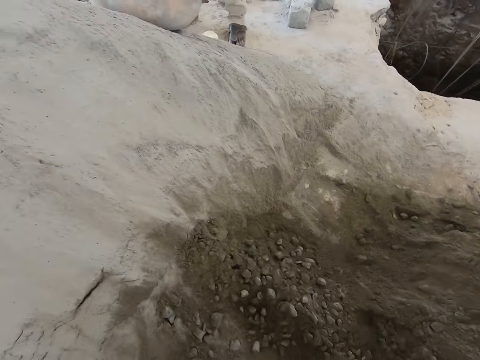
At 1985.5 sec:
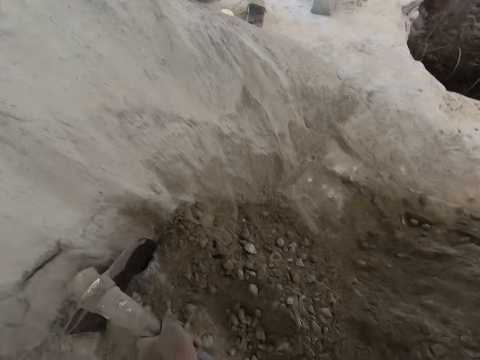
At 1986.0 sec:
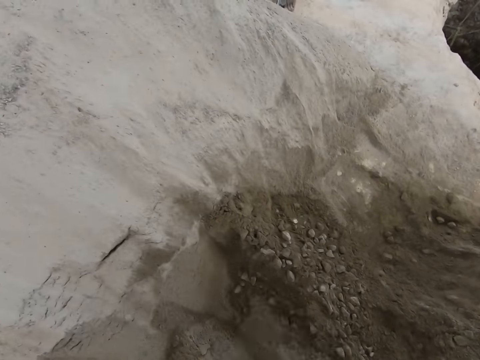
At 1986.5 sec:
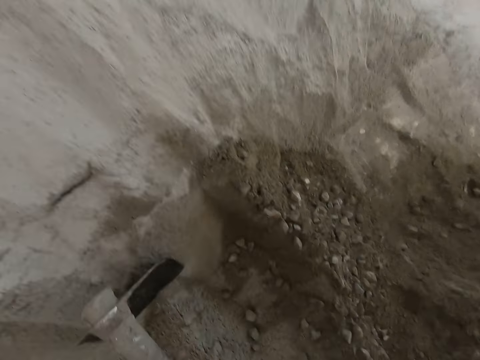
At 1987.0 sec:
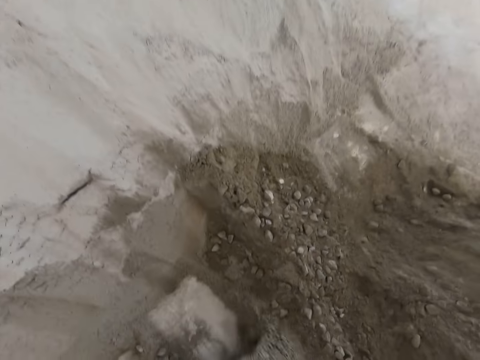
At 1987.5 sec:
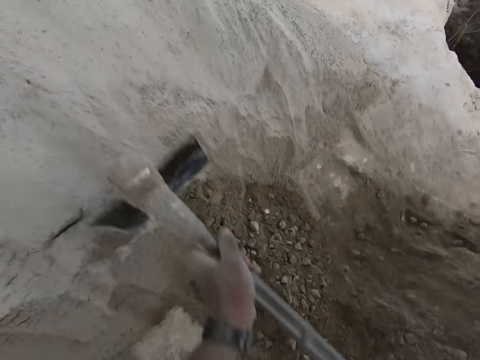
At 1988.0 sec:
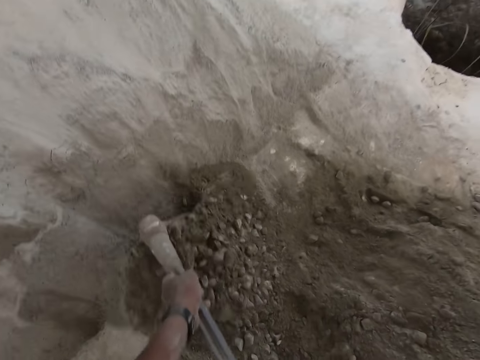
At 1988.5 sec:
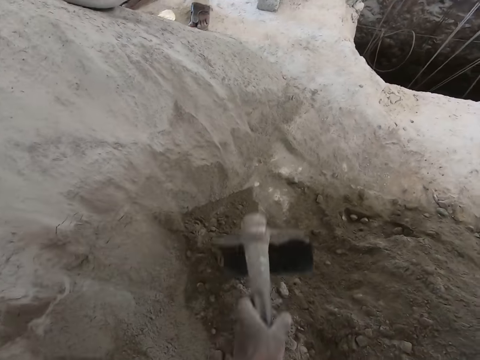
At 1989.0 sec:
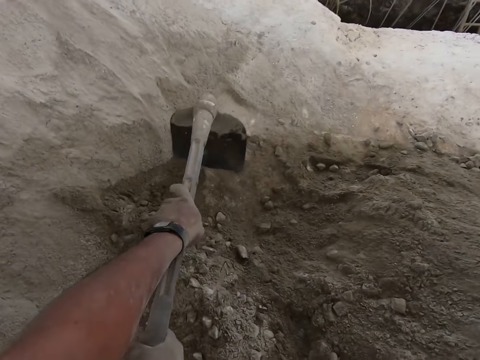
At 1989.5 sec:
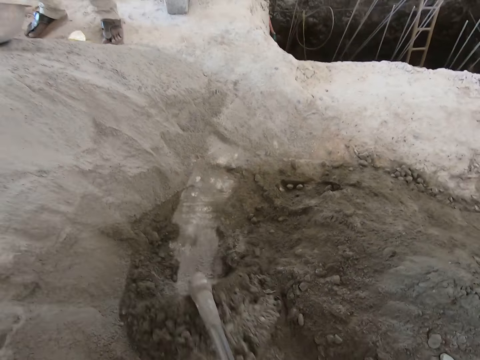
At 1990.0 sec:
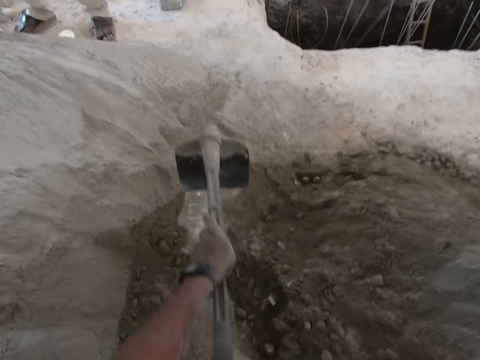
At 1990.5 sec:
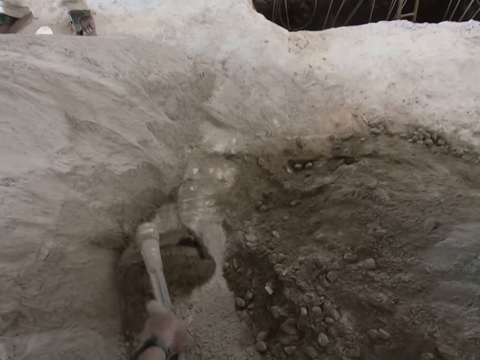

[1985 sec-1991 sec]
The camera wearer digs sand with the shovel in both hands.

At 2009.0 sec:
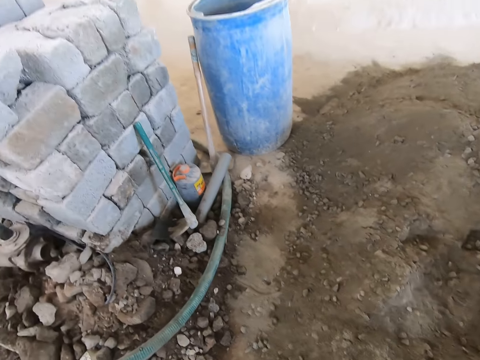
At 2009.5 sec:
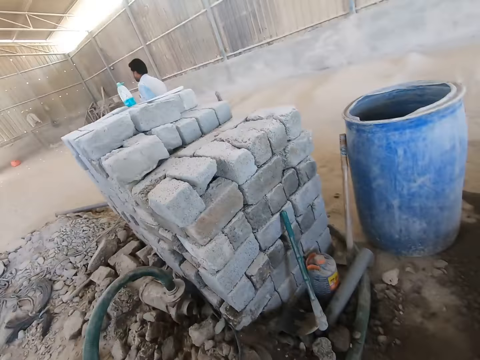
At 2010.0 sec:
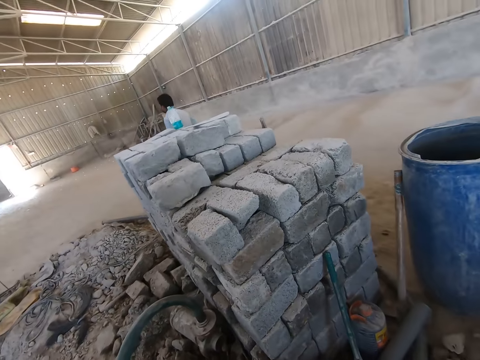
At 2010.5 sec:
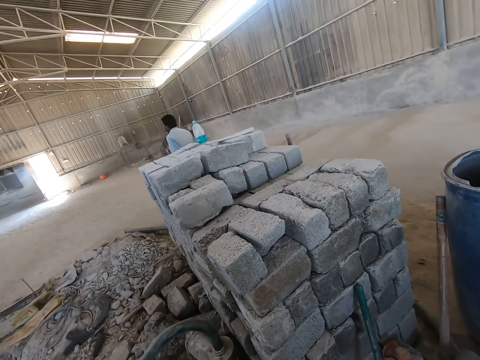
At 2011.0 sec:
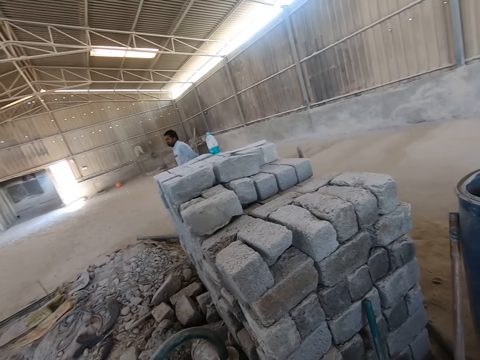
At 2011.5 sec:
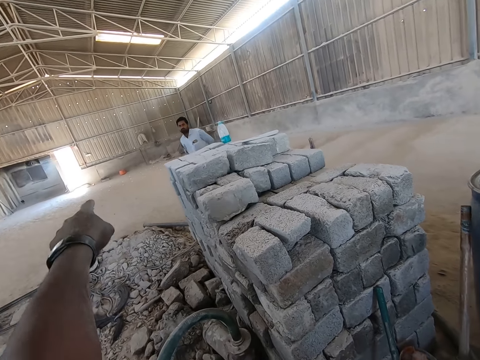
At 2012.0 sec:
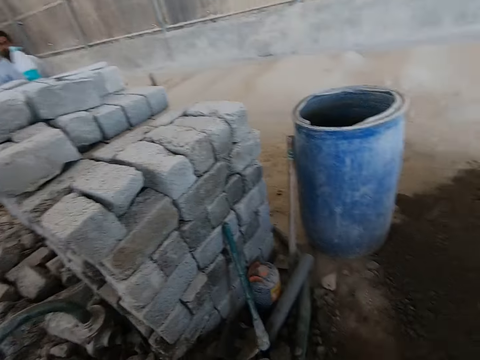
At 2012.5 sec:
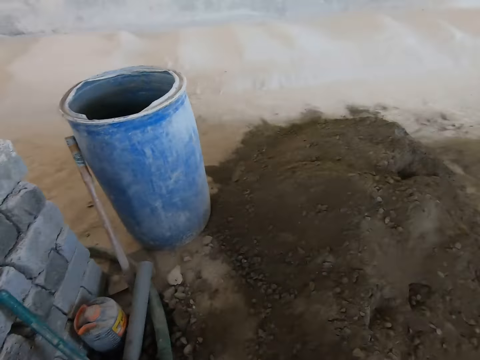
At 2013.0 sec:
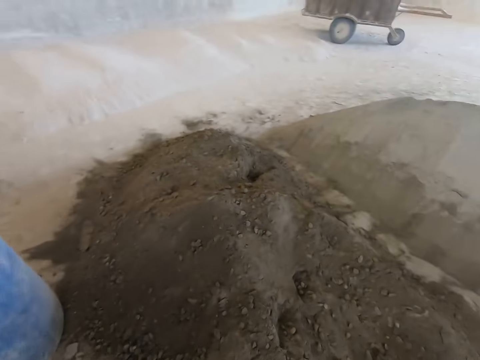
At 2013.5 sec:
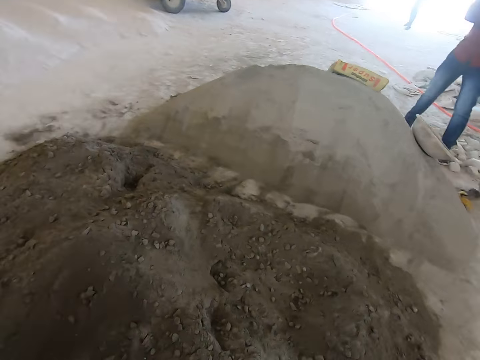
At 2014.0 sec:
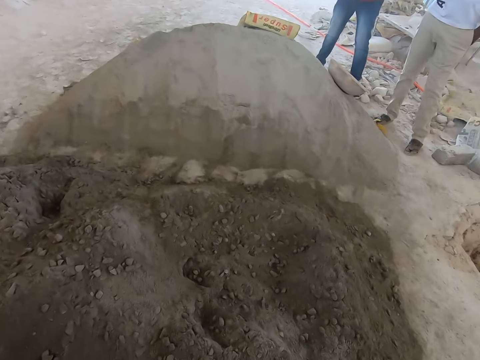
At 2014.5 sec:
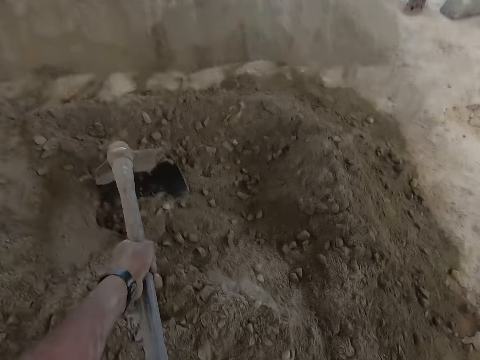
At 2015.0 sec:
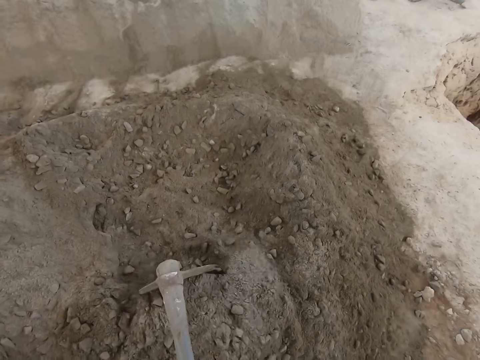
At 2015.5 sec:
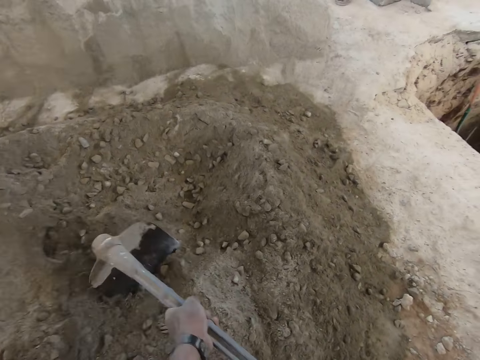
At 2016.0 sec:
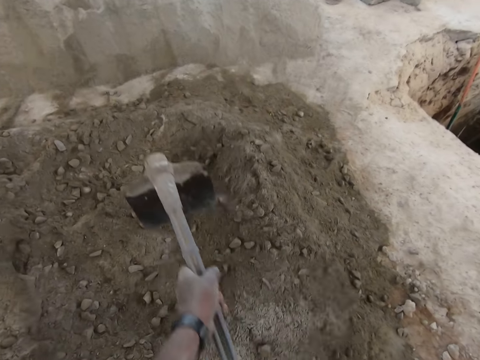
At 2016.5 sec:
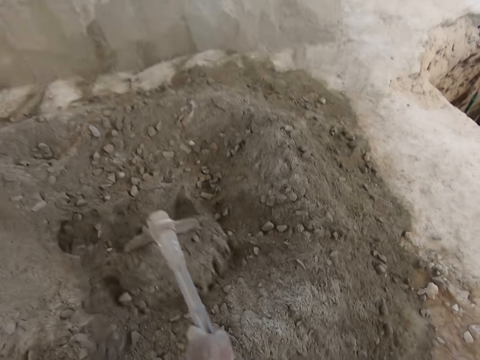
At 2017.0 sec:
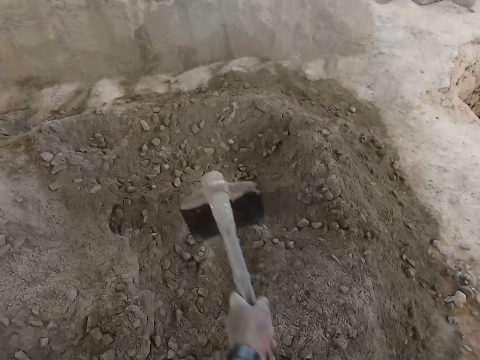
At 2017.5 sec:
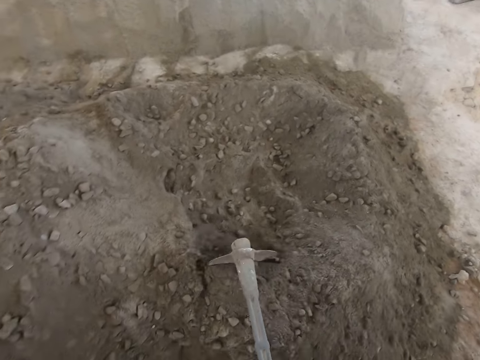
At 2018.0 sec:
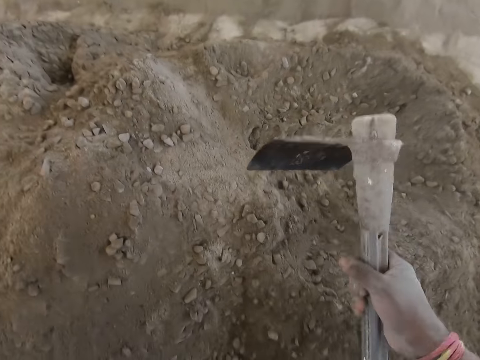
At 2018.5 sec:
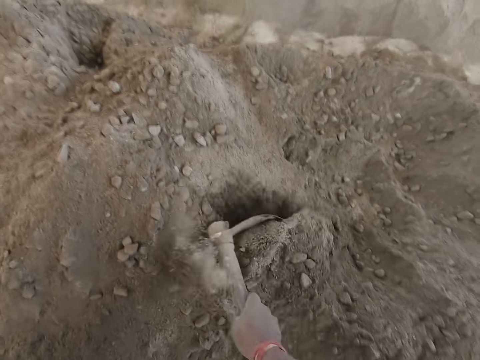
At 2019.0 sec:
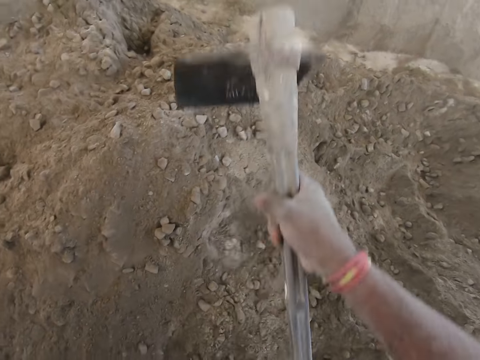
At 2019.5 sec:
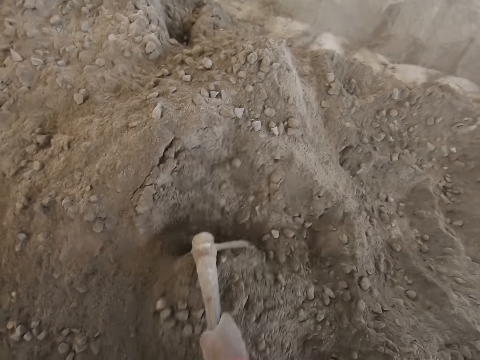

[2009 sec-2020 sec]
The camera wearer interacts with a man. He points at the man with his left hand. He digs sand with the shovel in both hands.

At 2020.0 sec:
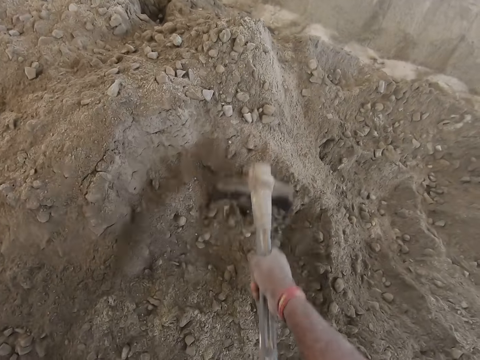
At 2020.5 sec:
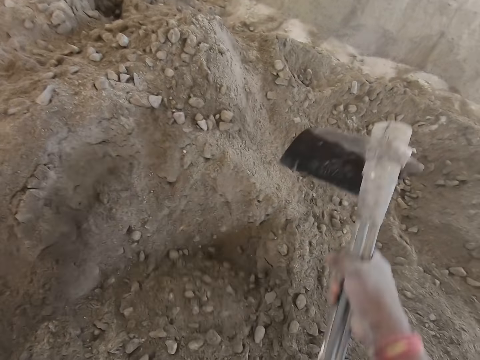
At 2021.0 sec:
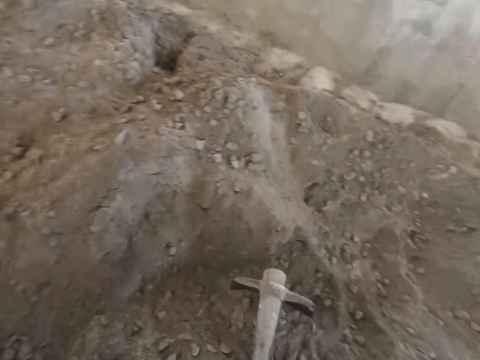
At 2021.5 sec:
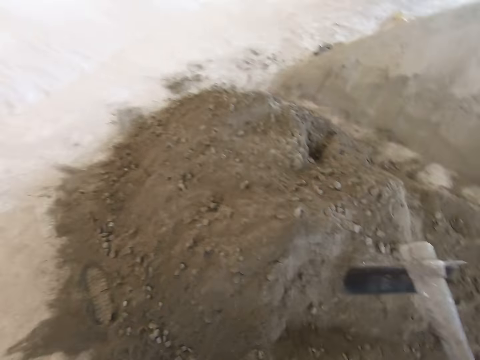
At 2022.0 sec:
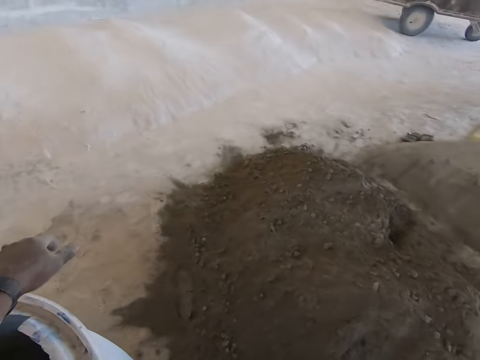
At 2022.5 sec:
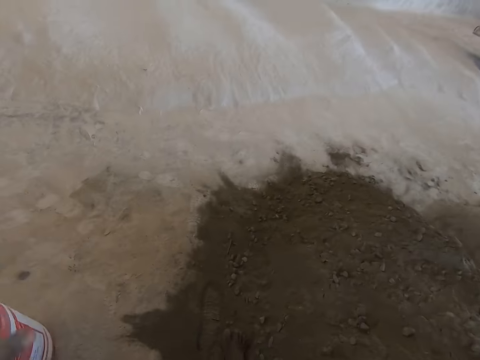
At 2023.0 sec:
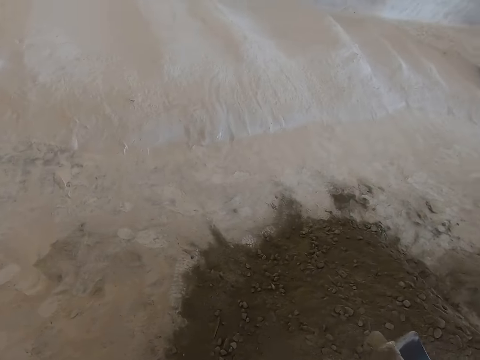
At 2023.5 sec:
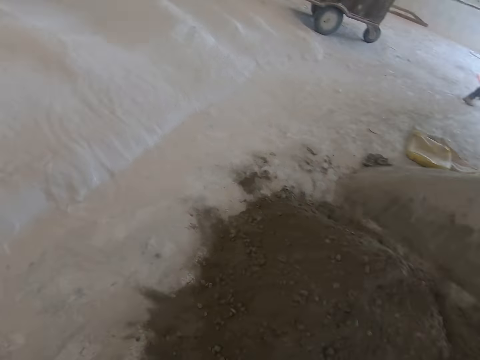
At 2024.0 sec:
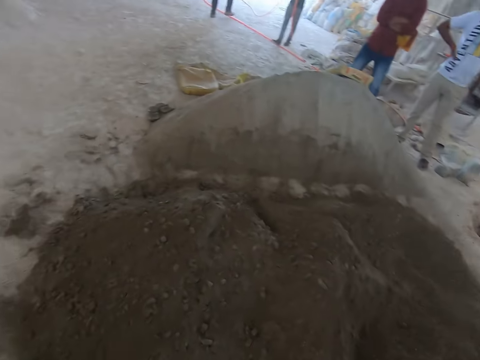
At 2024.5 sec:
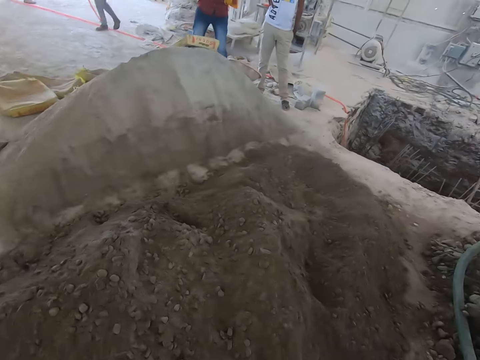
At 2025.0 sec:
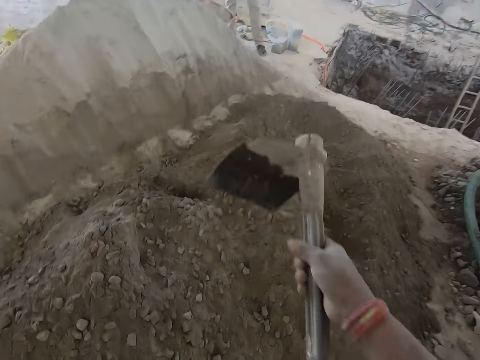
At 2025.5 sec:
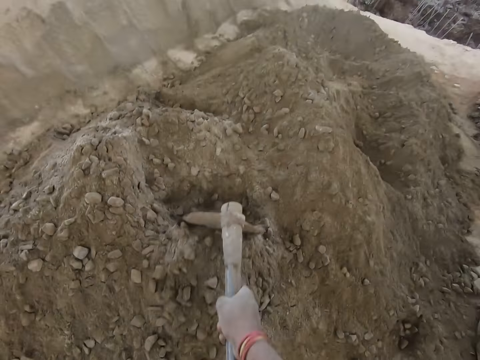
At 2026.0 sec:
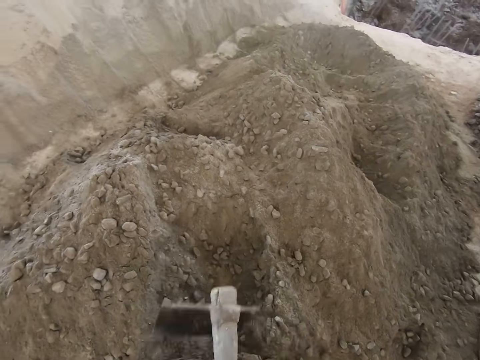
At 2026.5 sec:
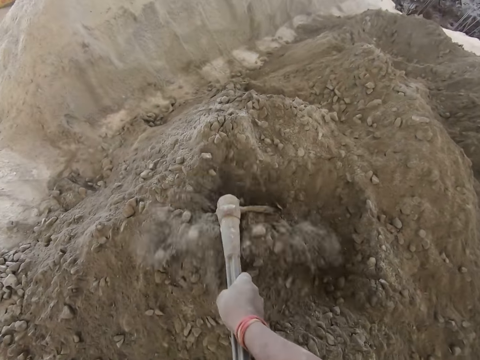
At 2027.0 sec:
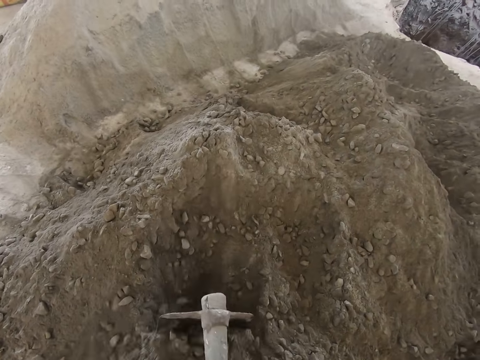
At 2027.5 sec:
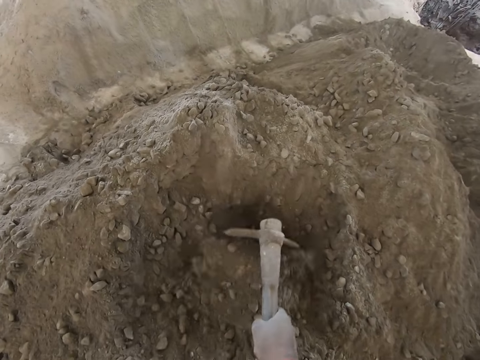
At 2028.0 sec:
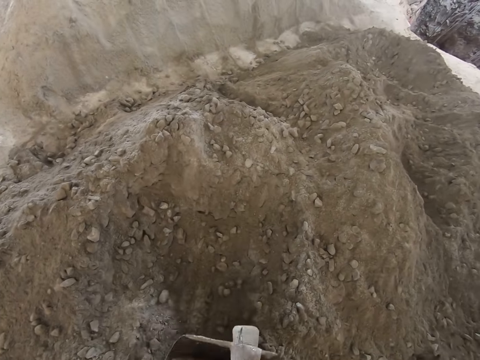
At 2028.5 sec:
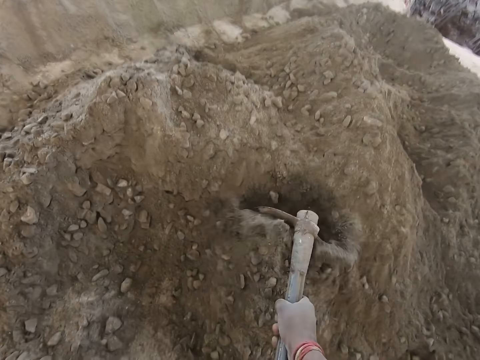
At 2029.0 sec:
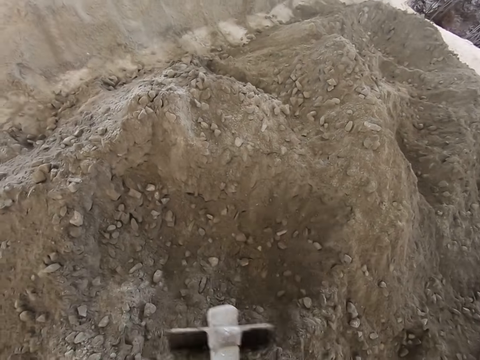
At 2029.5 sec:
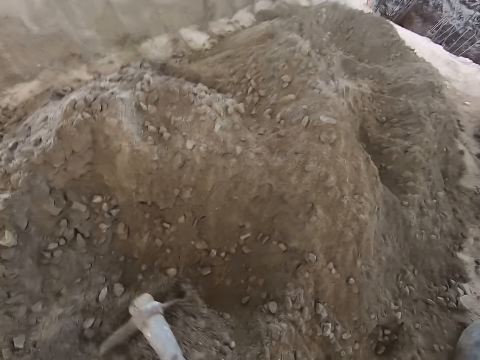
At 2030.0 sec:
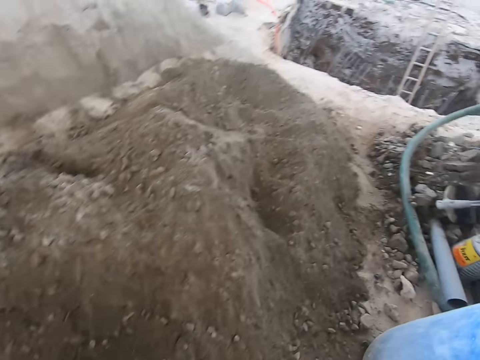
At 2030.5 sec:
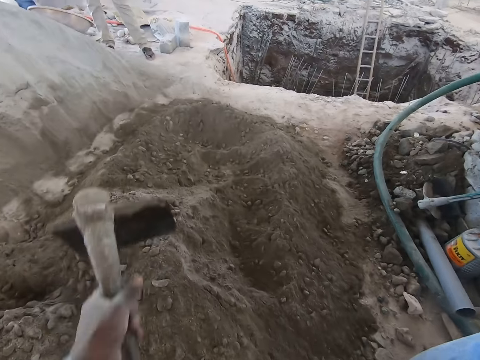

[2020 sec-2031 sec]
The camera wearer digs sand with the shovel in both hands.
